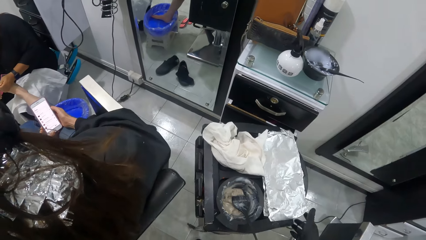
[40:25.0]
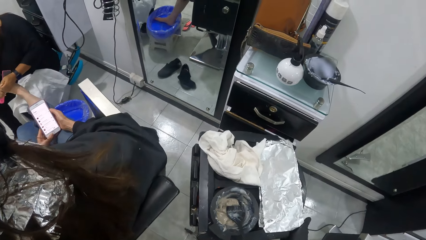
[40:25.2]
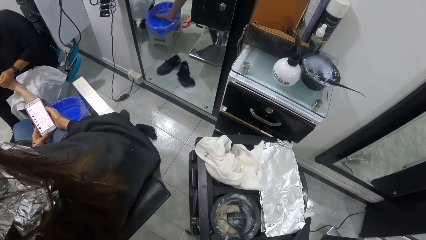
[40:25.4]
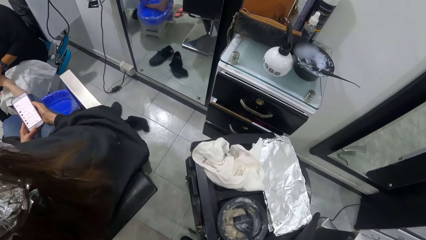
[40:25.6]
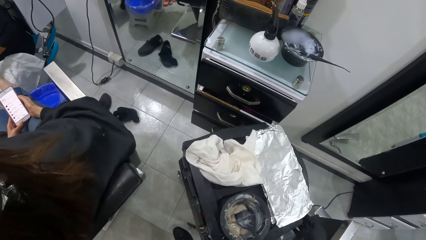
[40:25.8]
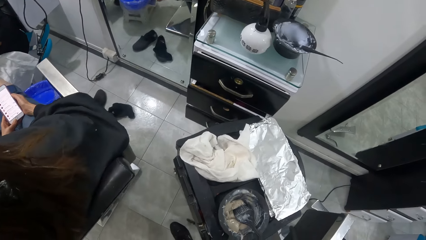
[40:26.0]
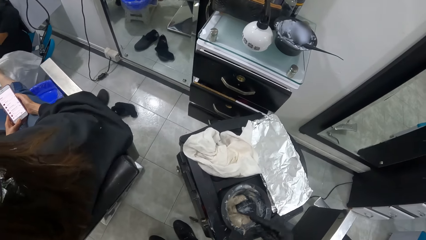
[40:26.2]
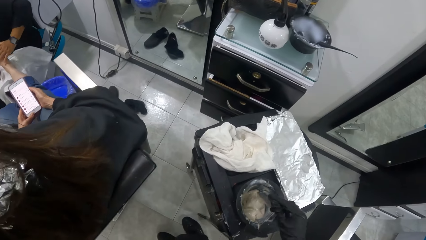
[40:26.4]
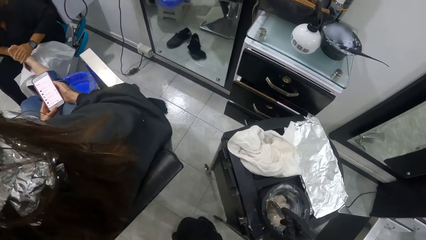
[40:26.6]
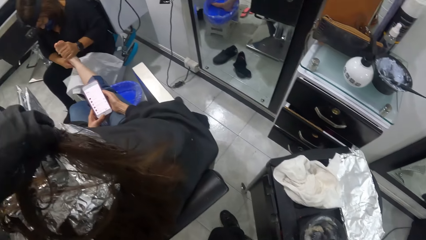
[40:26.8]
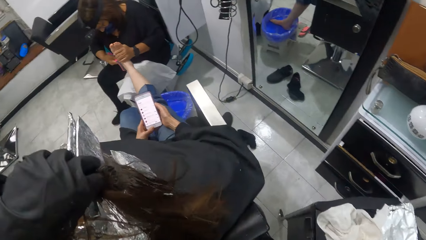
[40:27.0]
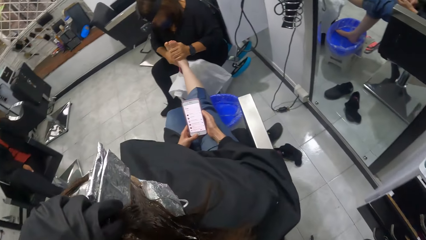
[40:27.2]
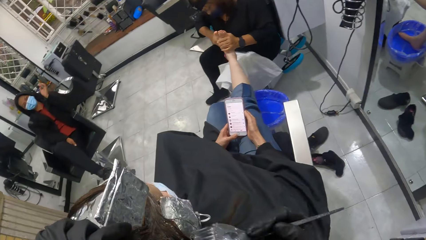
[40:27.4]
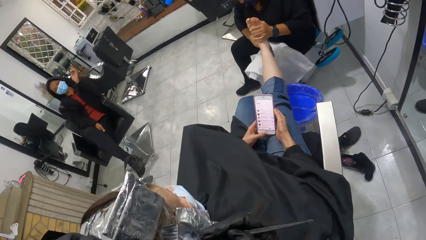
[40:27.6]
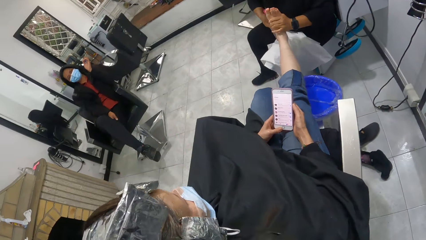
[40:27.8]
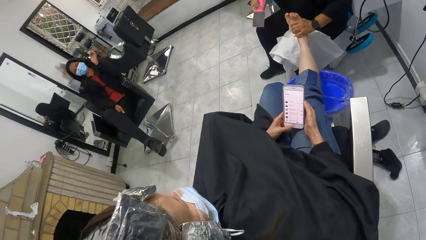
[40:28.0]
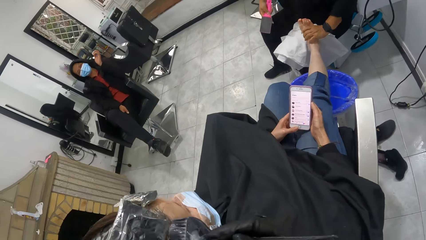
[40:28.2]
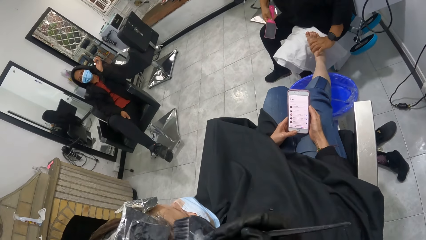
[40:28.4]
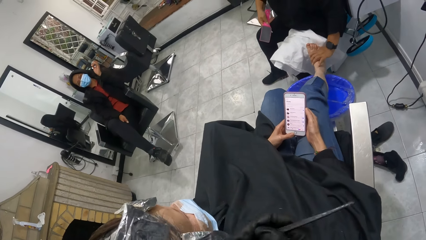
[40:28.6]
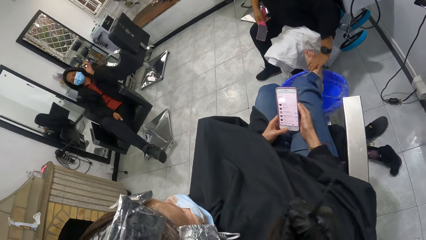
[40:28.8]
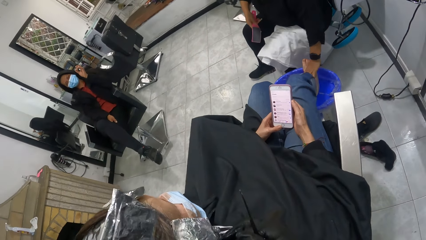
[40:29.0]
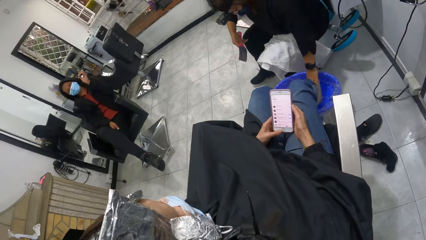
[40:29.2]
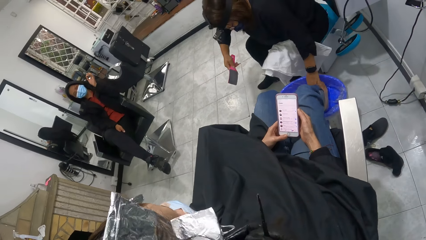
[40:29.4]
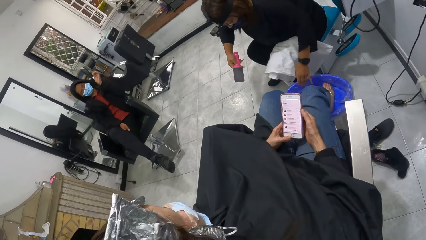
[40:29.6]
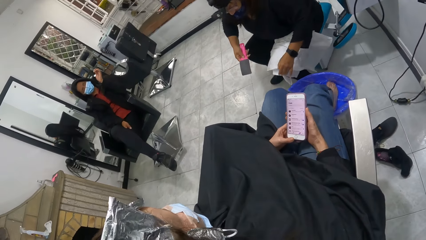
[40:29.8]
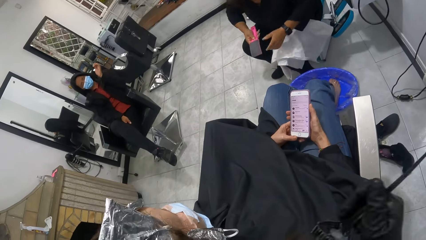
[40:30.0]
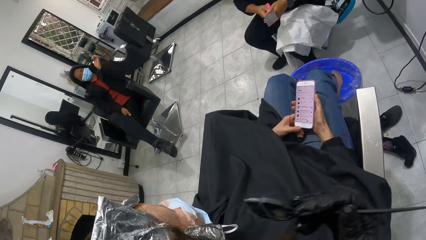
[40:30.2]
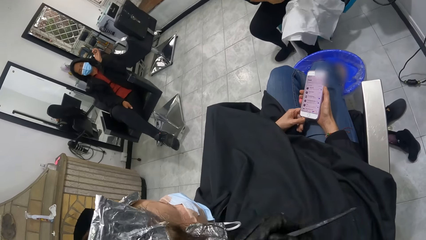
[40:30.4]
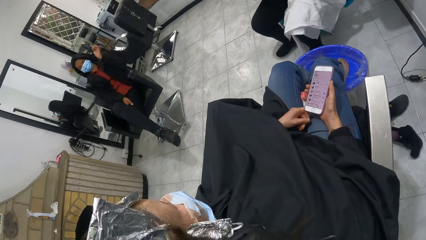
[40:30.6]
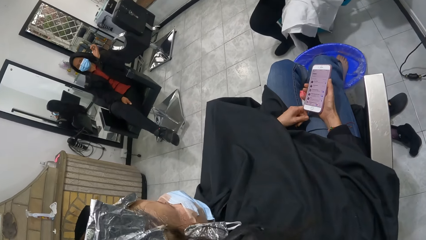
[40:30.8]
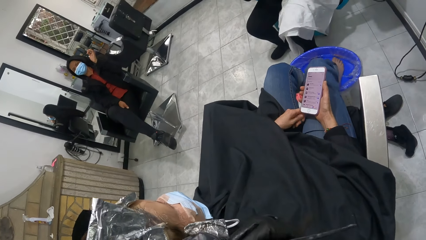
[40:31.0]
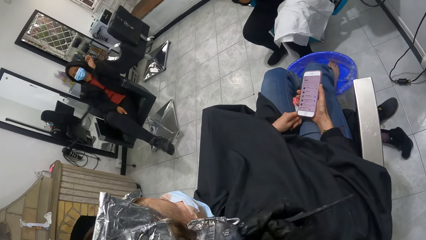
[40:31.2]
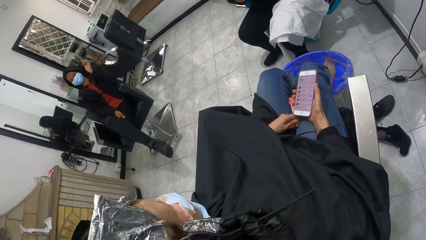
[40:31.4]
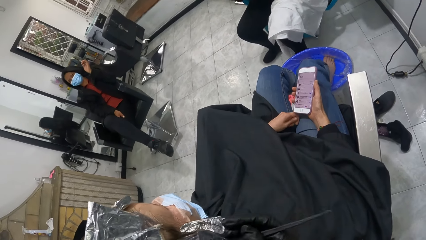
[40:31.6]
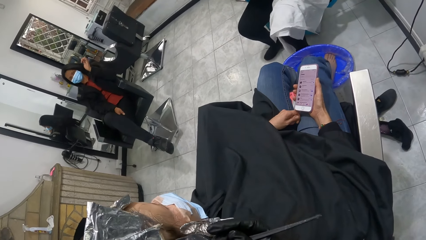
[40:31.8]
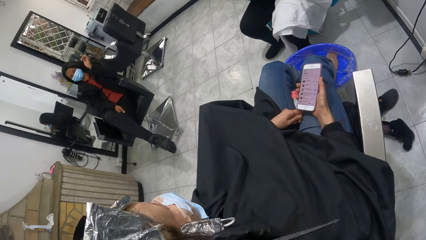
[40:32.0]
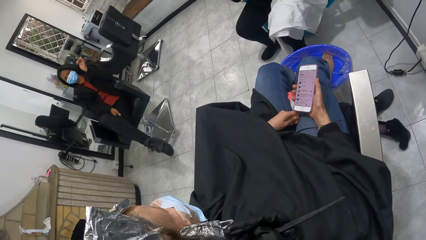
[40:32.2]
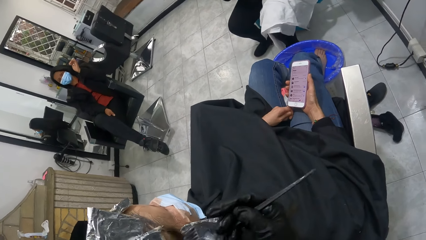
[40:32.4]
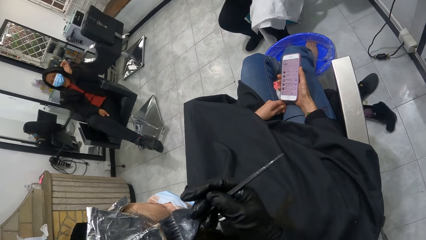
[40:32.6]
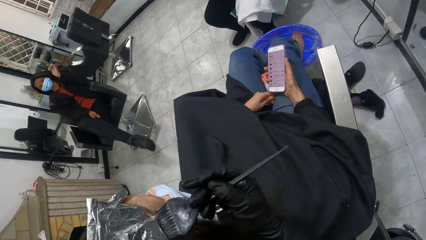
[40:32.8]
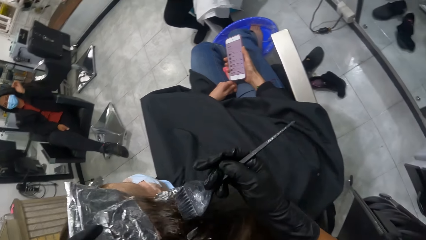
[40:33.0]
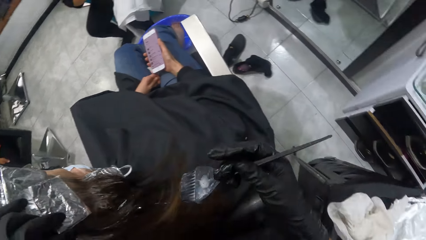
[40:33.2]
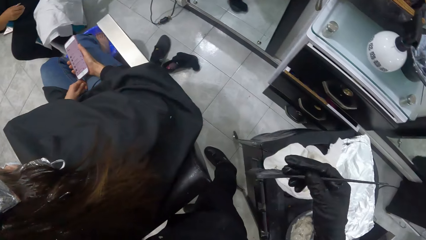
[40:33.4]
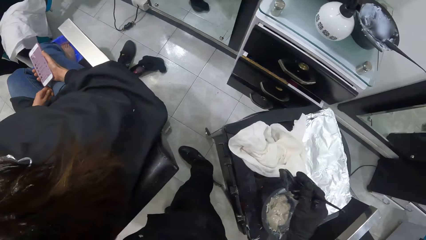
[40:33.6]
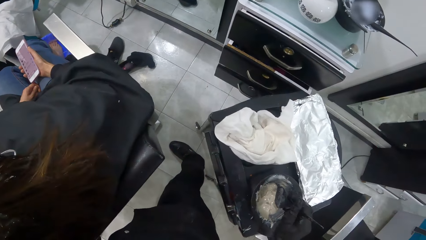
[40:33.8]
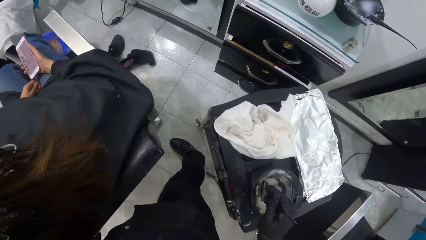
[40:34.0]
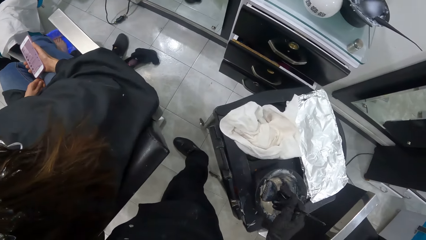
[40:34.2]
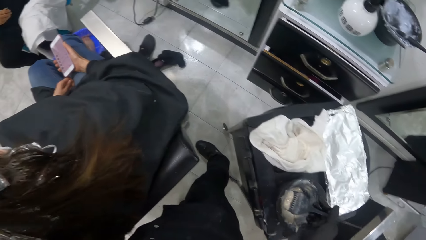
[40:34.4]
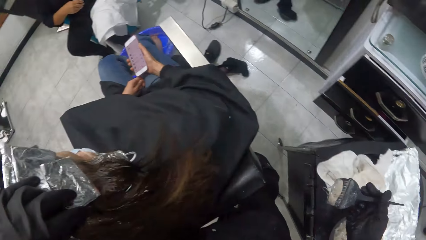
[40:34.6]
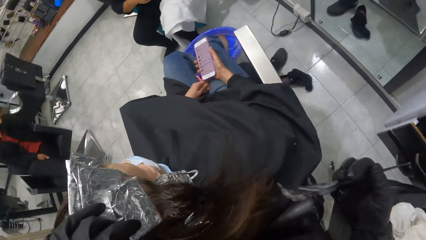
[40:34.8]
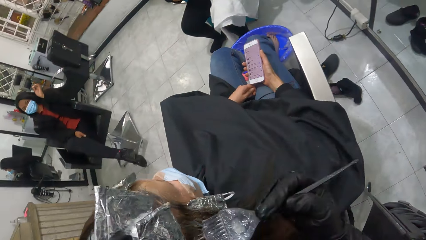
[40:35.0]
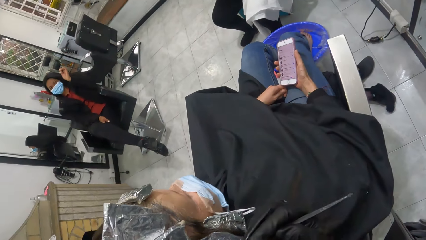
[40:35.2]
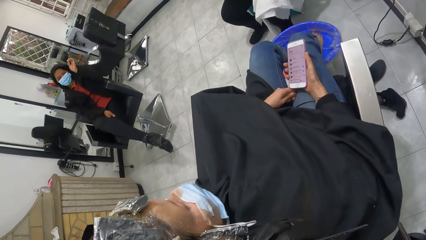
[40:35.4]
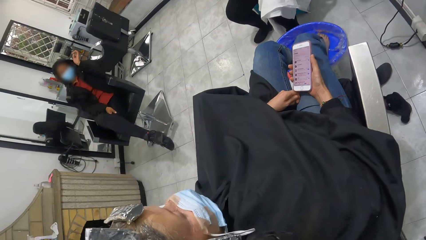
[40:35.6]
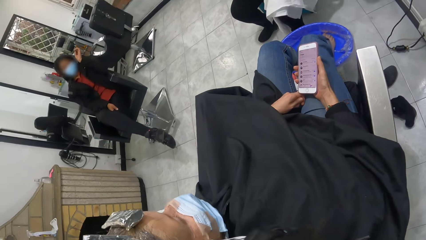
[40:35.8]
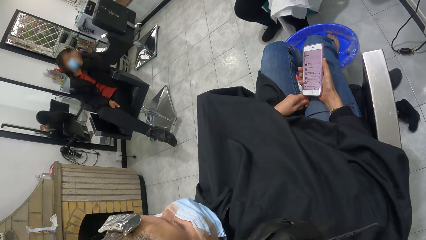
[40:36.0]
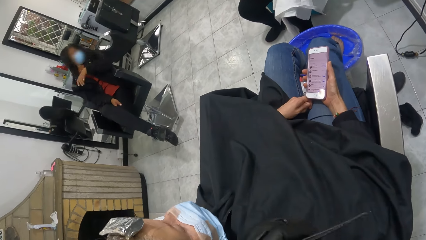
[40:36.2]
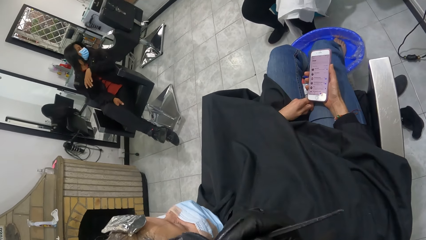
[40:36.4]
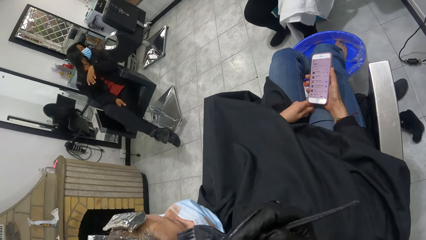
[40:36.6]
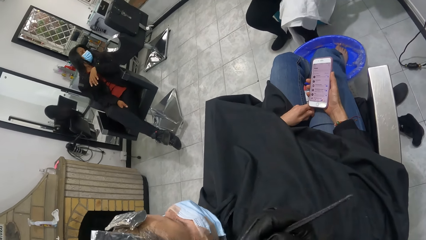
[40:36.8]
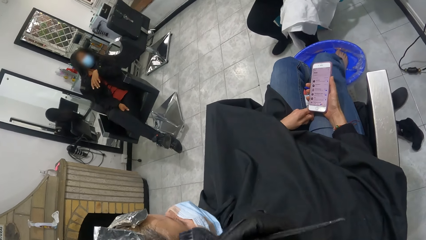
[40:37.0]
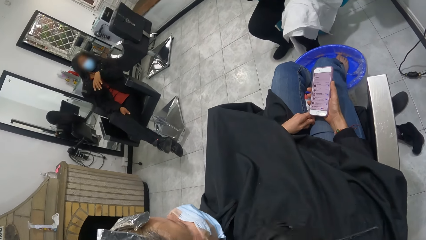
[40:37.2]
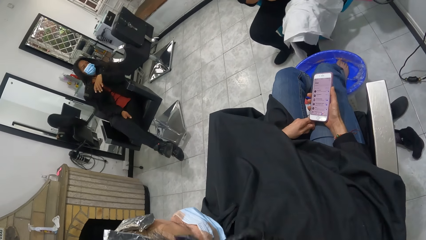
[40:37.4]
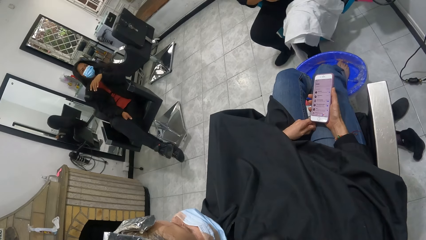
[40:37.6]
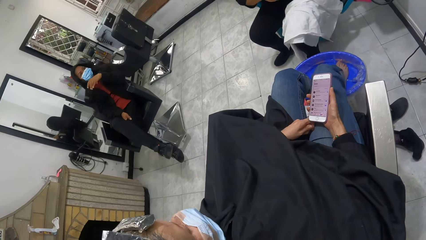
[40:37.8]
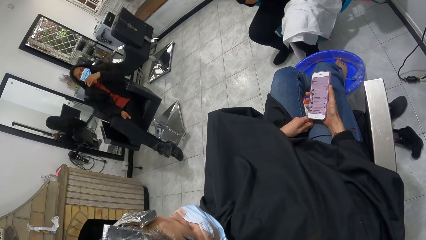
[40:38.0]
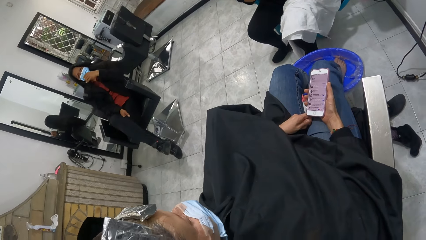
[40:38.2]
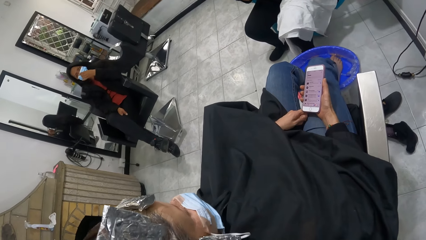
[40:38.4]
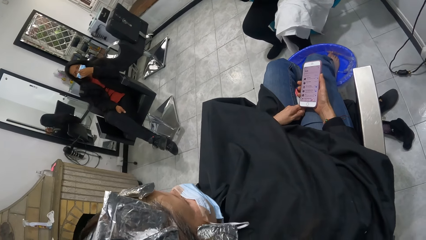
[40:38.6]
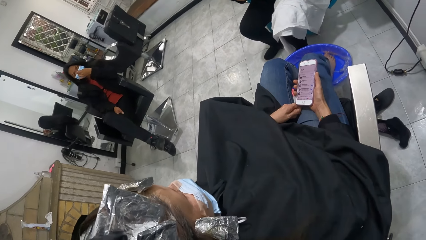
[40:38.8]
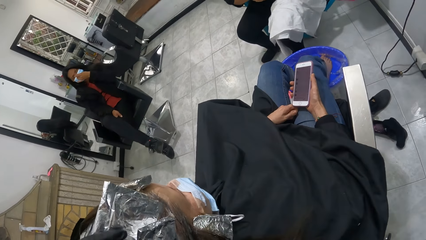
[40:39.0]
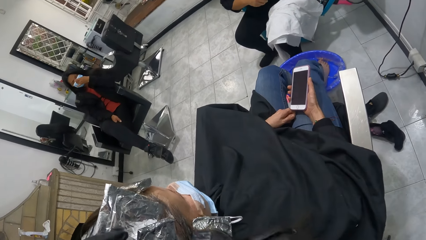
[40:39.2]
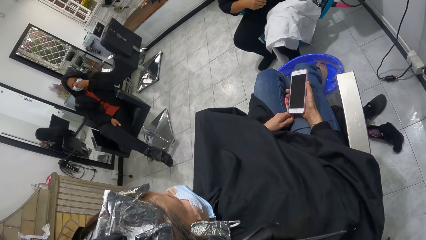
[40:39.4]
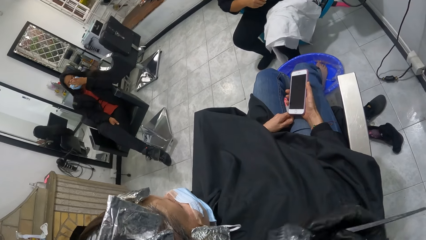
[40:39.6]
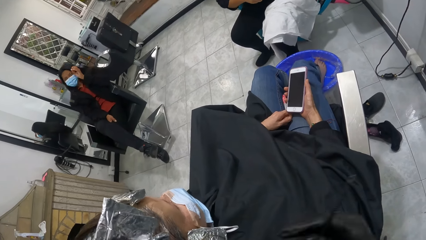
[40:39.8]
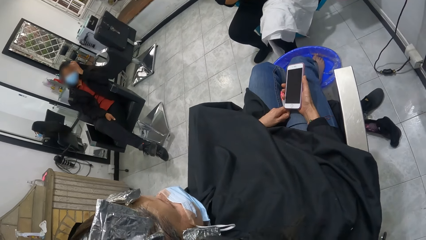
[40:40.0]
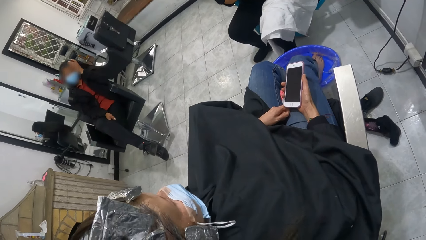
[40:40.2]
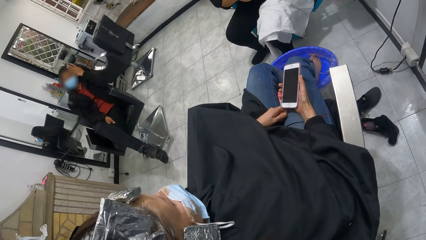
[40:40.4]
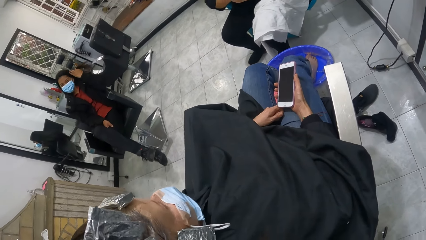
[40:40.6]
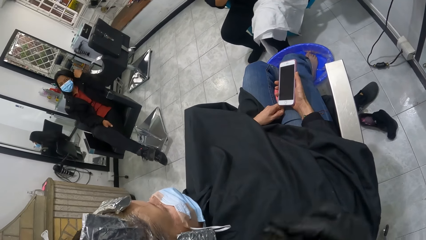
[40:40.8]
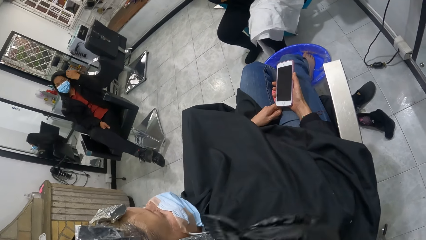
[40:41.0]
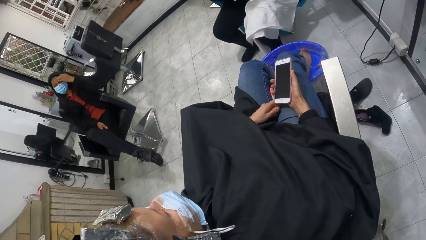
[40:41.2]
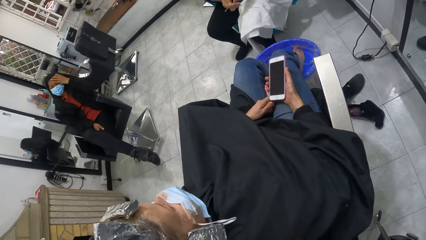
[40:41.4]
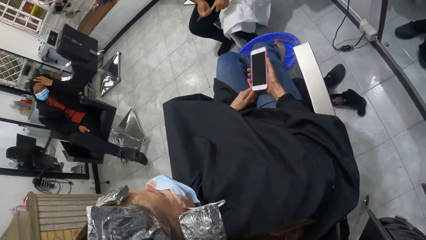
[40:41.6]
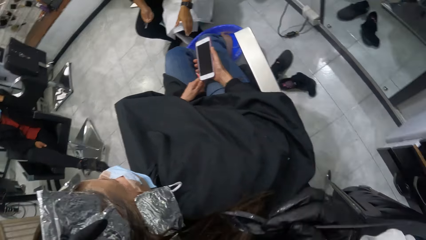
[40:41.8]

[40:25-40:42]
The camera wearer dips the hair brush in the hair dye on the table. She moves the table on the floor with her right hand. She picks the brush from the bowl containing the cream on the table with her right hand. She dips the hair brush in the hair dye on the table. She rubs the cream in the brush on the hair of a woman with her right hand. She lifts the aluminum foil on the hair of the woman with her right hand. Another woman passes the pumice brush to her left hand. The camera wearer rubs the cream in the brush on the hair of the first woman with her right hand. She holds the phone with her right hand. She dips the brush in her right hand into the bowl containing the cream on the table. She rubs the cream in the brush on the hair of the first woman with her right hand.
